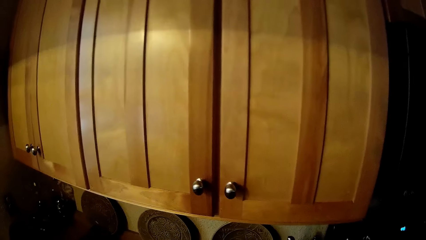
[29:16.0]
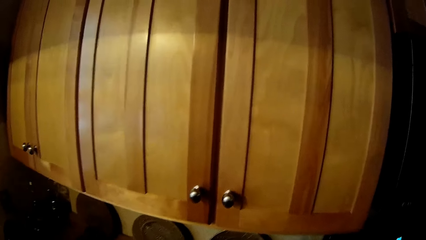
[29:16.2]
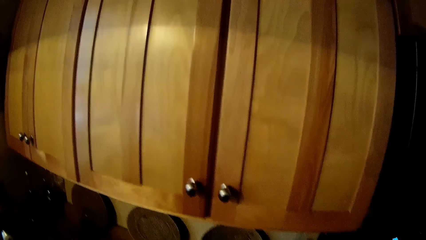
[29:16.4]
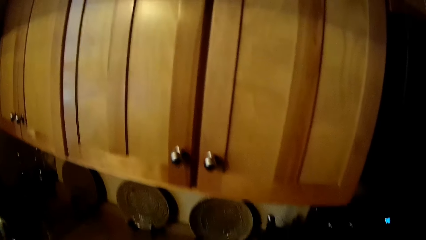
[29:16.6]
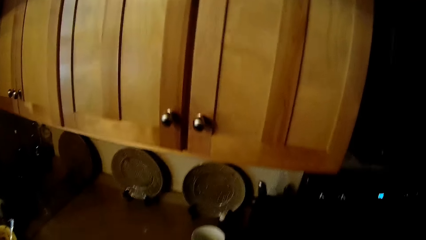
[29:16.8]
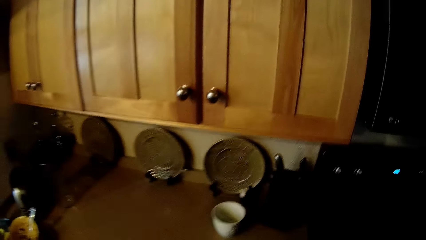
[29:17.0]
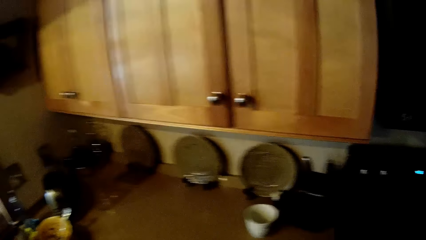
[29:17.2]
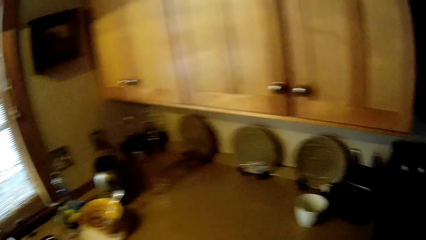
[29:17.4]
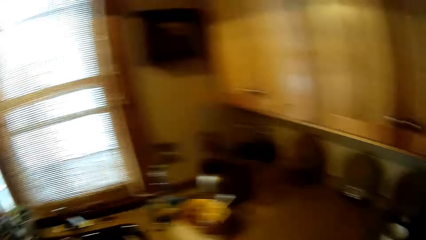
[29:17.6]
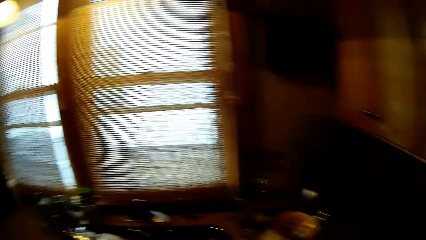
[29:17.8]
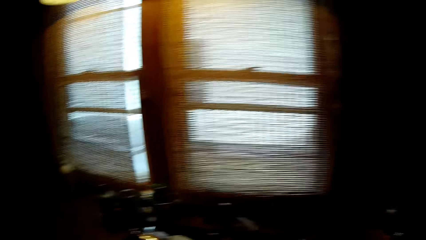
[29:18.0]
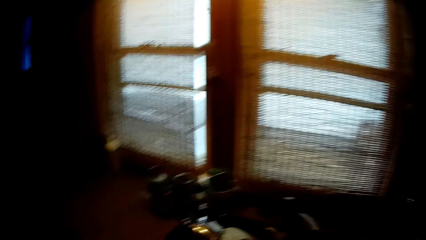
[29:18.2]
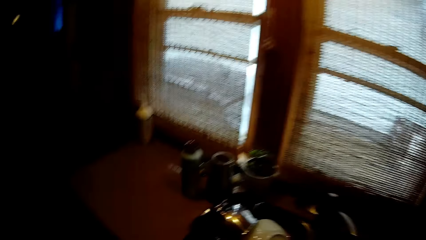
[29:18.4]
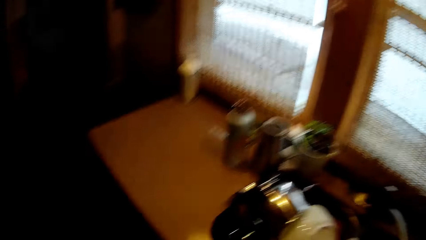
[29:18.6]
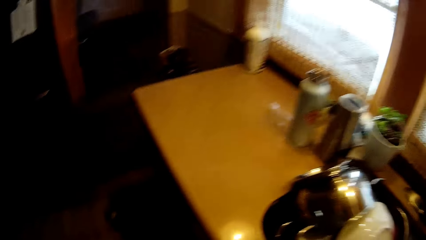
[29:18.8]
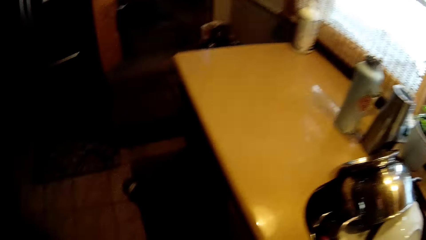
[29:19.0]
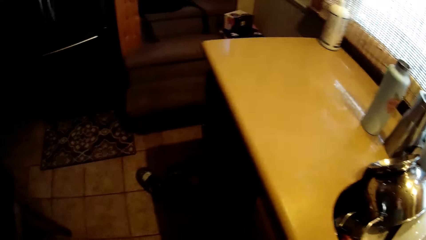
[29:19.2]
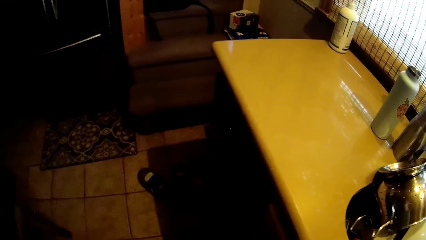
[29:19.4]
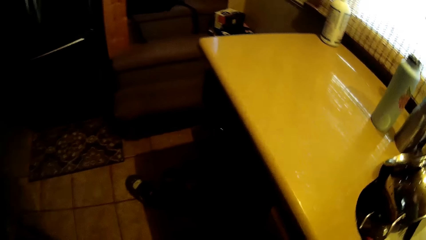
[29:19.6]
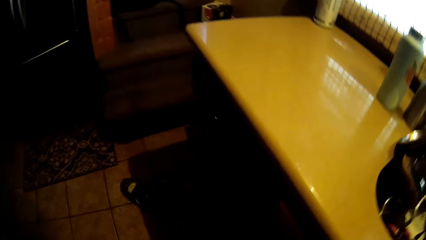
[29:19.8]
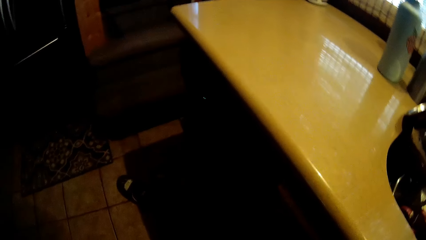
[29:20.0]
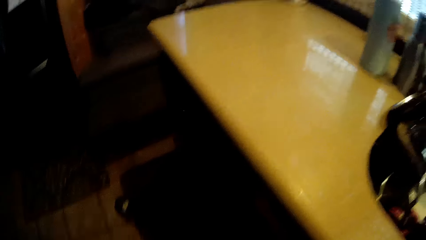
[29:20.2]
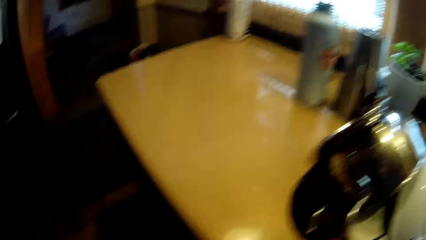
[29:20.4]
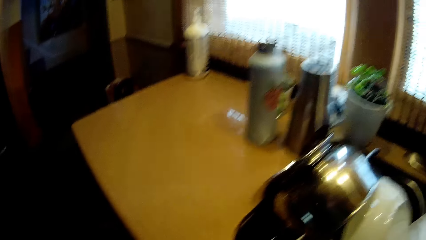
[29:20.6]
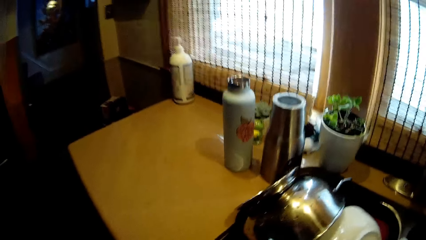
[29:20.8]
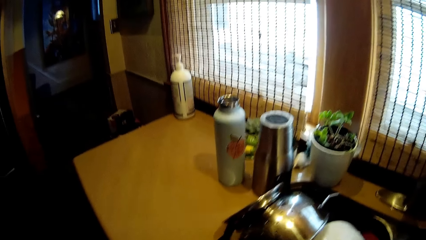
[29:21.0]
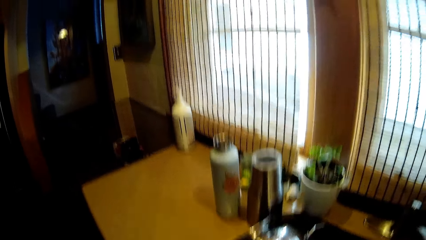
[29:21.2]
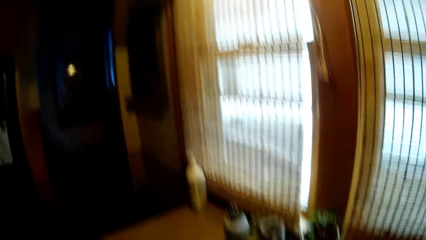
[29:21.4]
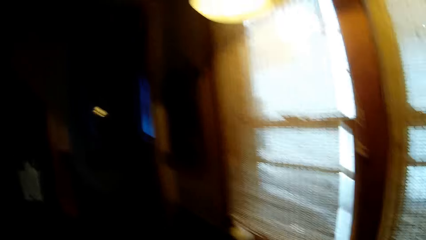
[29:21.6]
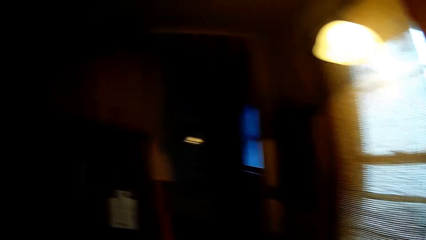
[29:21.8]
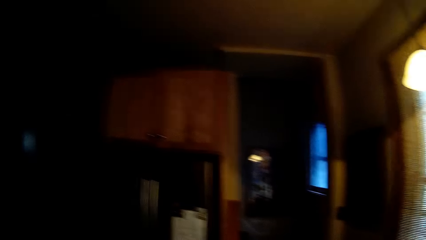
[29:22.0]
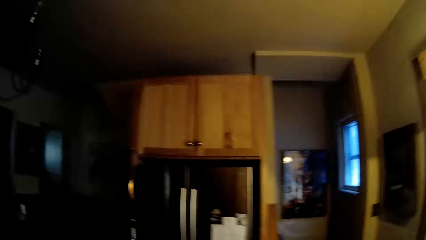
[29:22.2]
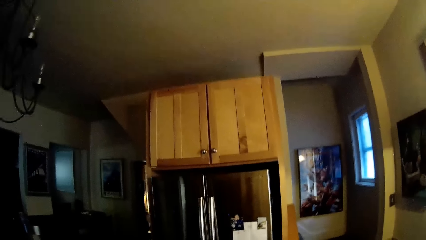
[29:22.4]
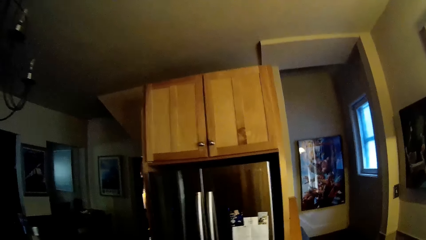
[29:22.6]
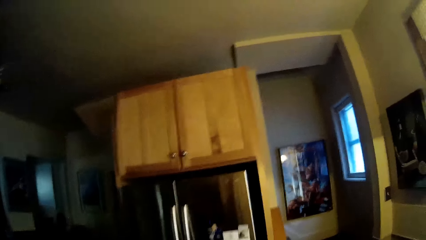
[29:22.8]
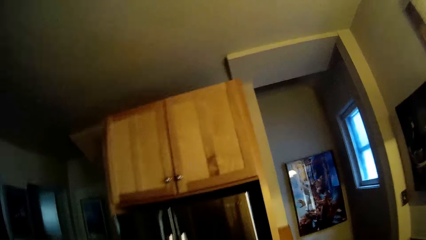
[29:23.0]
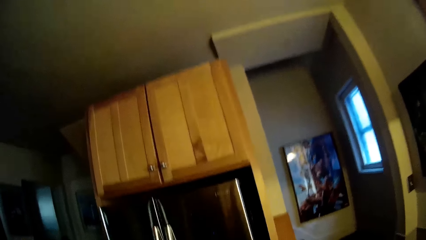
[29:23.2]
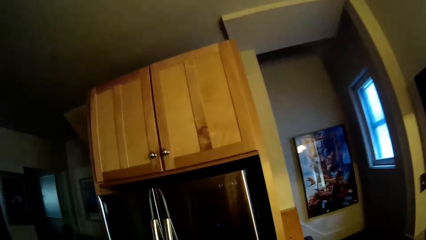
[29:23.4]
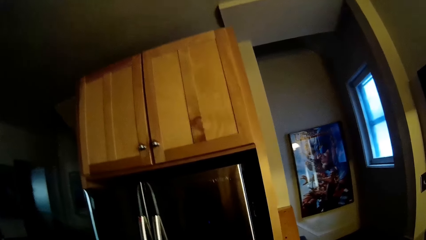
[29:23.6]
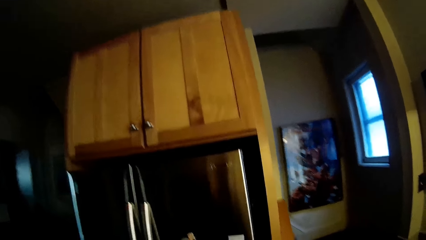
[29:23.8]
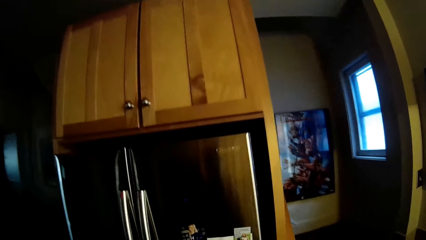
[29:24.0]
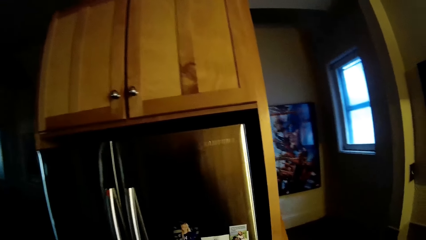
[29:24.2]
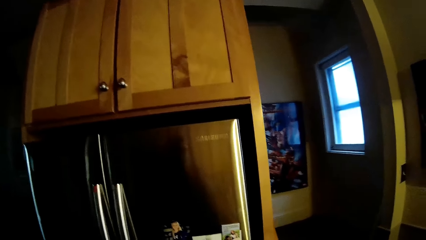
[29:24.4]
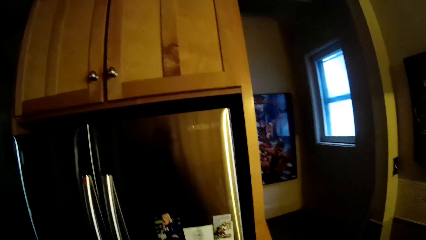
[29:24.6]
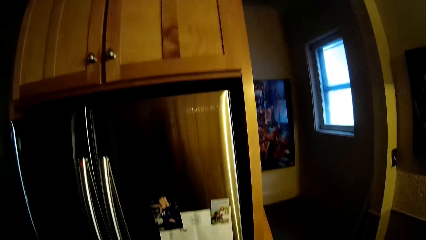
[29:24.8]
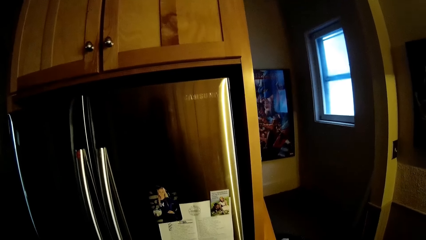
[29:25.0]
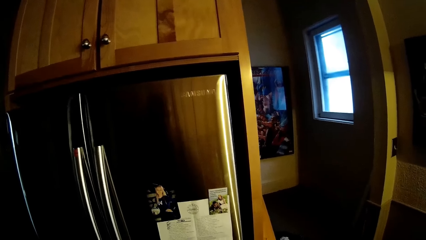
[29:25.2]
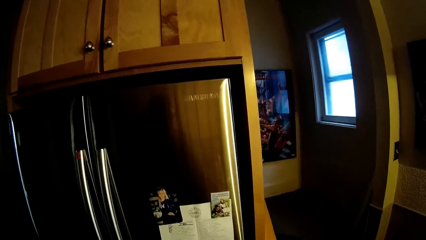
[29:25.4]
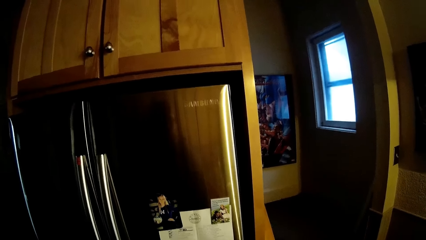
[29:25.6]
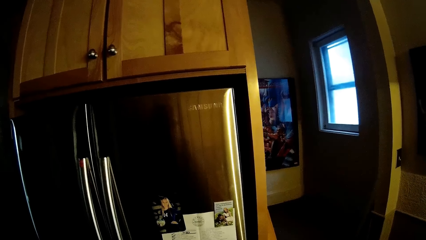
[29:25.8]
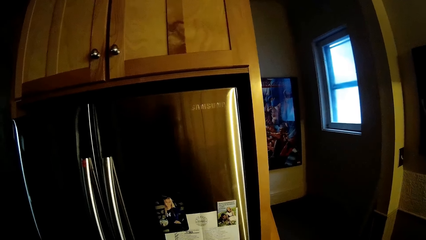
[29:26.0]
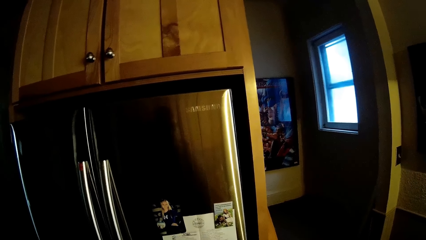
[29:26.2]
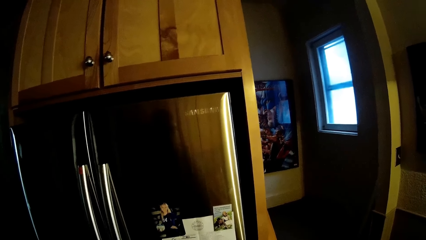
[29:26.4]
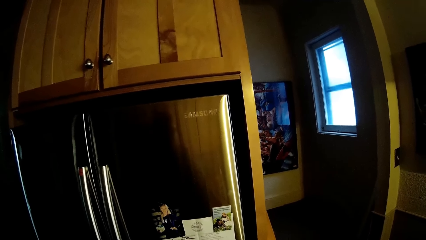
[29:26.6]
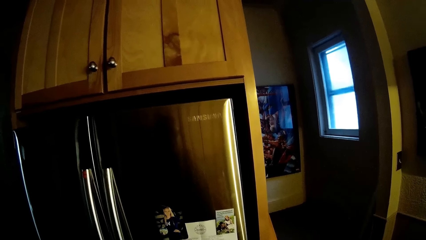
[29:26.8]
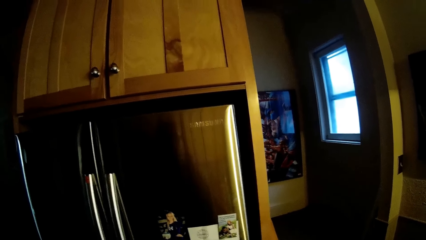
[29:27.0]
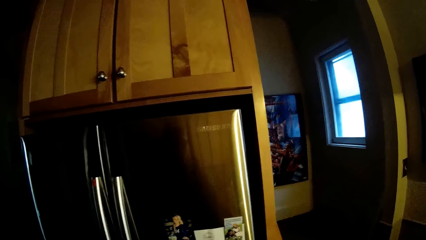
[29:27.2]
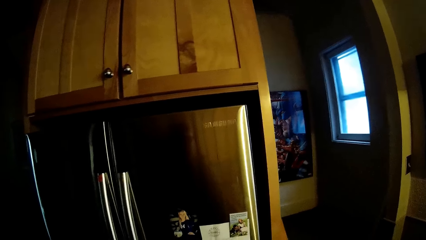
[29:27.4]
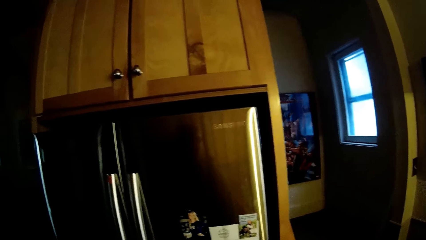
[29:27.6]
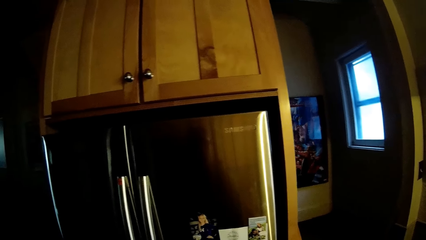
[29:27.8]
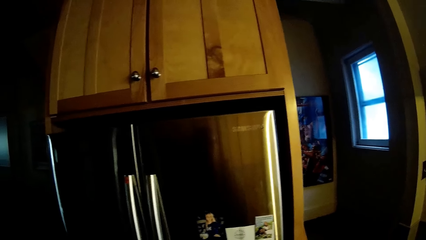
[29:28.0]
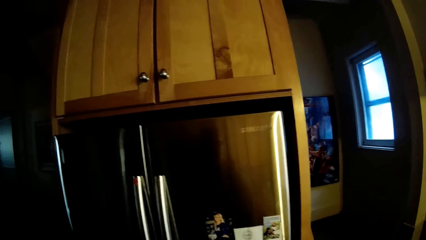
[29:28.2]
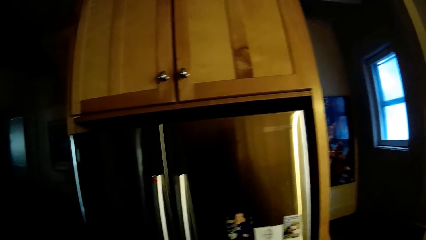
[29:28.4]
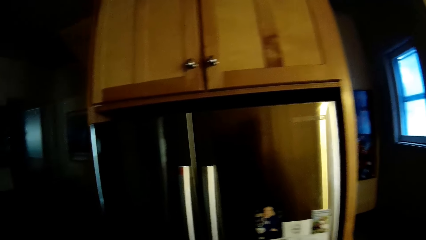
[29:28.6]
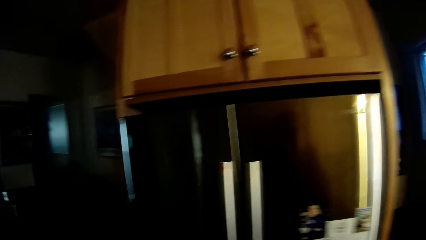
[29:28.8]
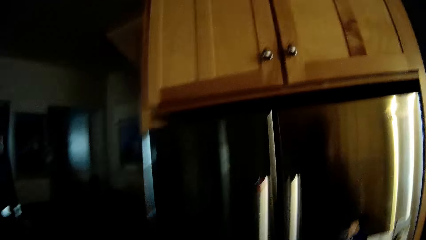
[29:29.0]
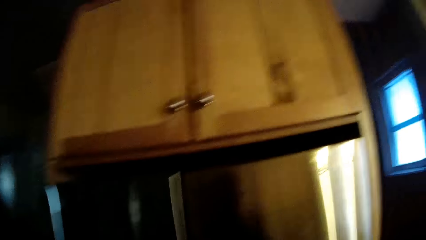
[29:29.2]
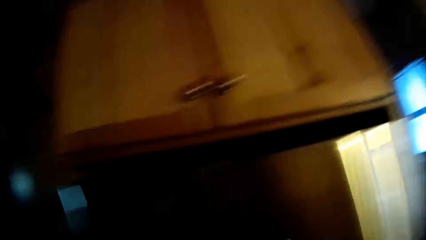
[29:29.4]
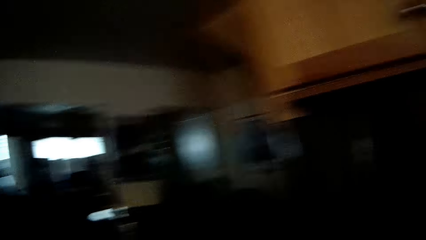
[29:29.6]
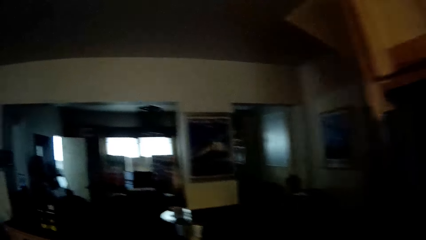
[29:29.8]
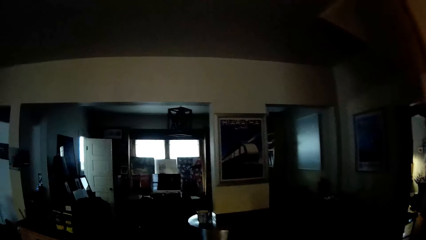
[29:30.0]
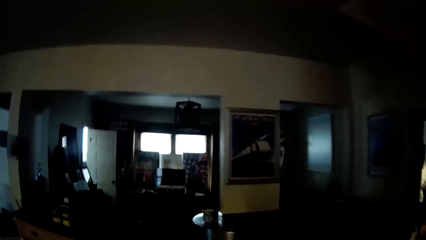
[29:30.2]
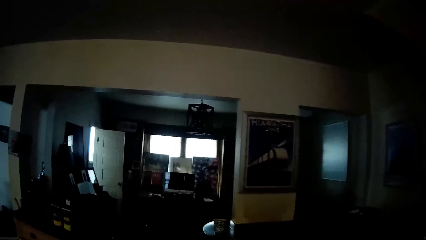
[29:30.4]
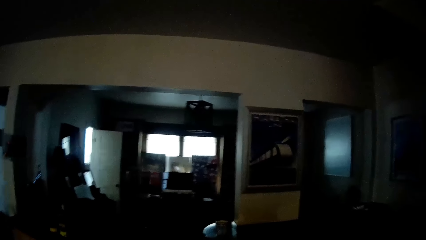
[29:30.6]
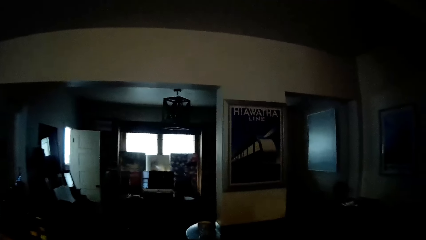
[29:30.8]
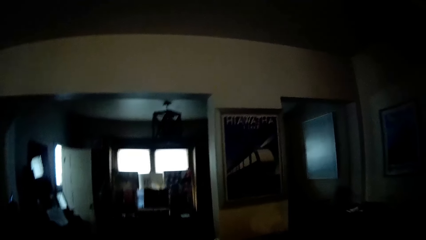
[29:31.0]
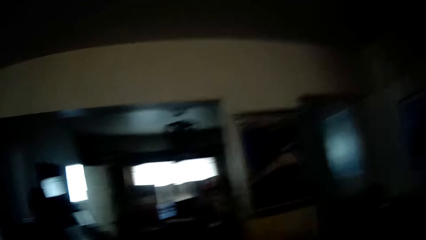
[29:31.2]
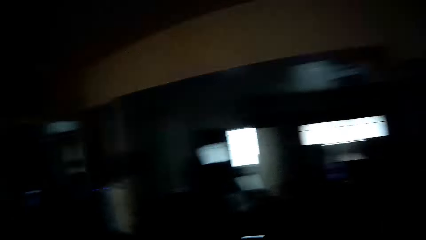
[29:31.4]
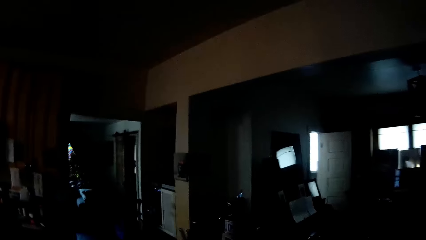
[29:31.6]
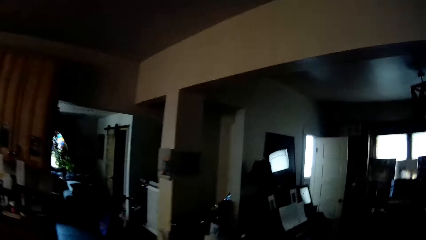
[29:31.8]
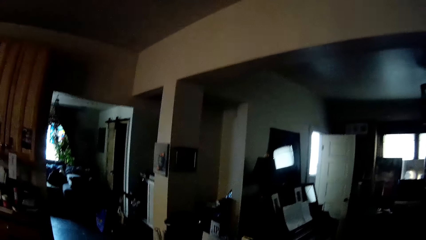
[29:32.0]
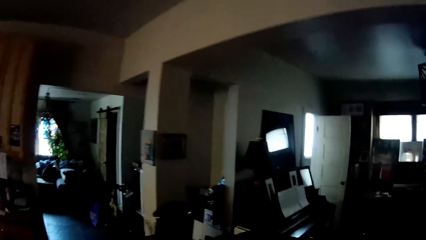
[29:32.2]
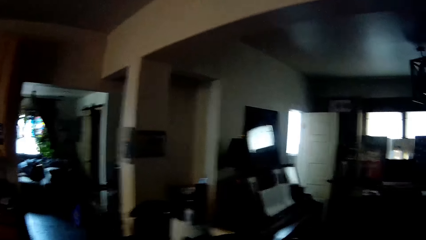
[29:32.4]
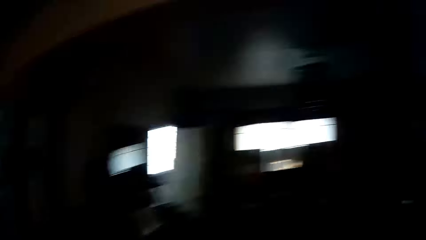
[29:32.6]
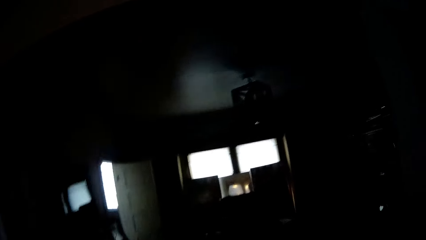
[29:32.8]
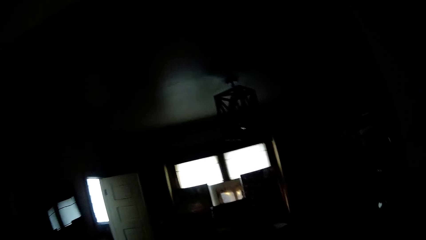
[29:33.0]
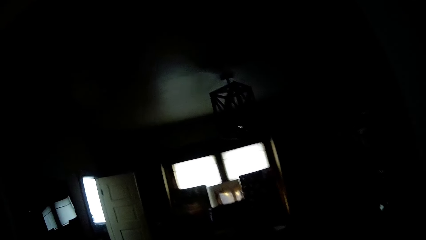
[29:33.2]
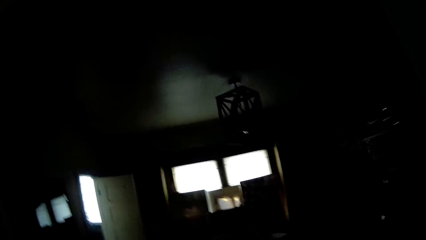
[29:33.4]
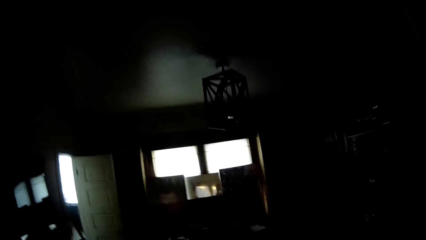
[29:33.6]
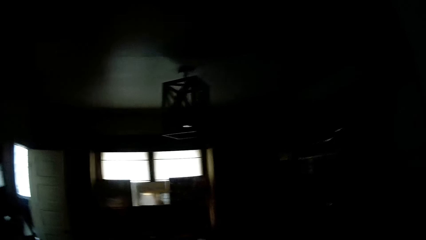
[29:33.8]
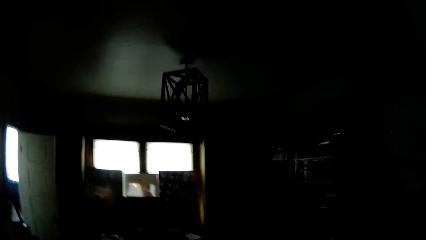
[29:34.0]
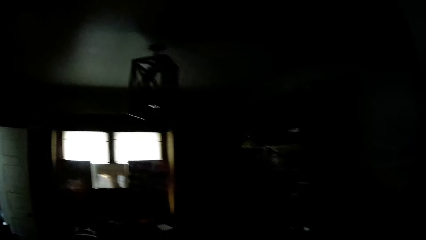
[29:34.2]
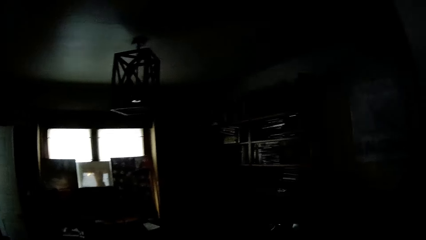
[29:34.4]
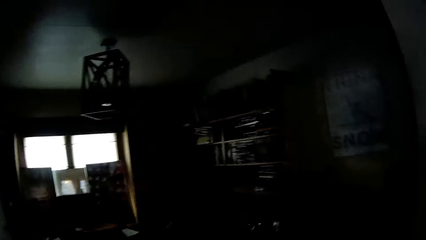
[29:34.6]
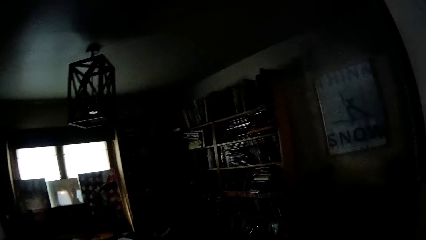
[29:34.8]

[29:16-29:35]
The camera wearer turns around. They look around the house. They bend forward. They walk around the house. They stand straight. They walk forward. They look around. They stare at the cupboard. They look around the house. They walk around the house. They look to the left. They look around.
